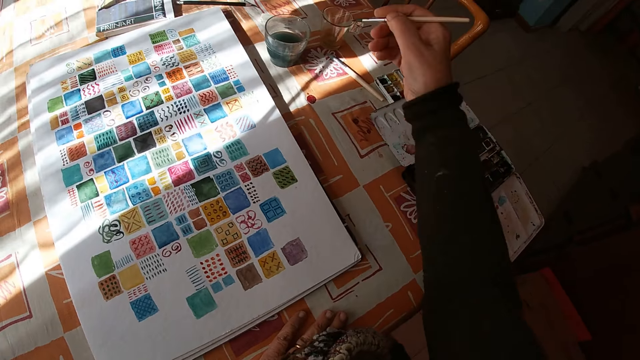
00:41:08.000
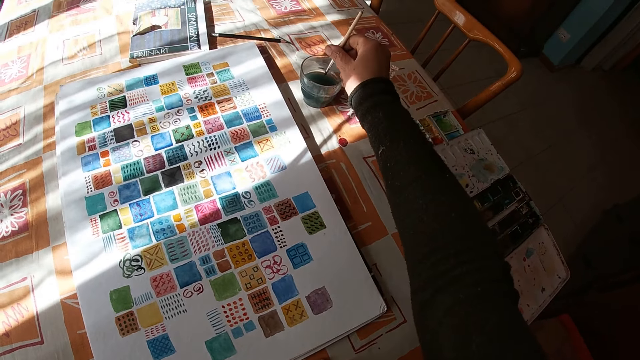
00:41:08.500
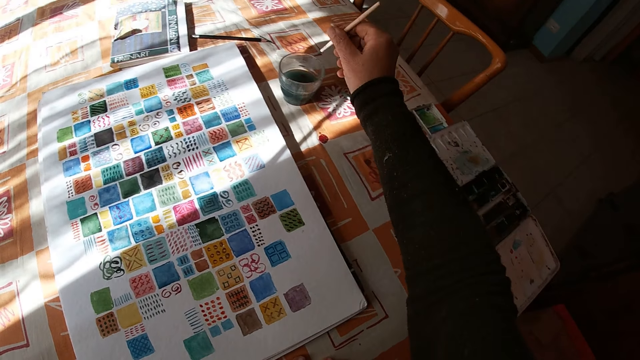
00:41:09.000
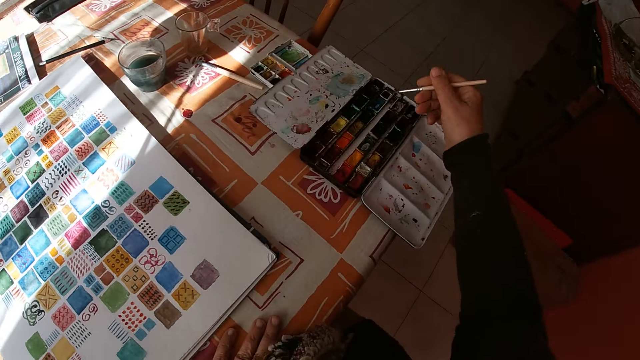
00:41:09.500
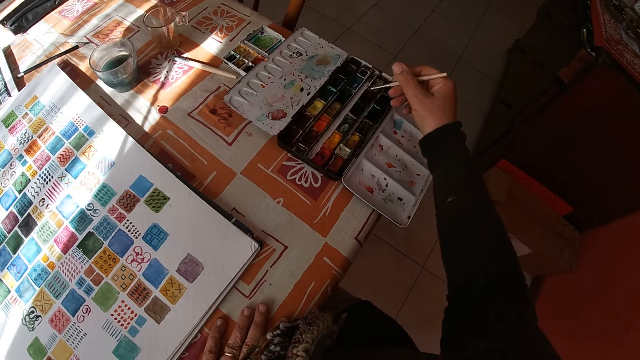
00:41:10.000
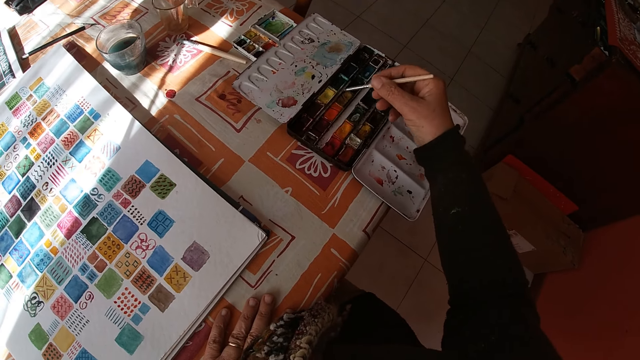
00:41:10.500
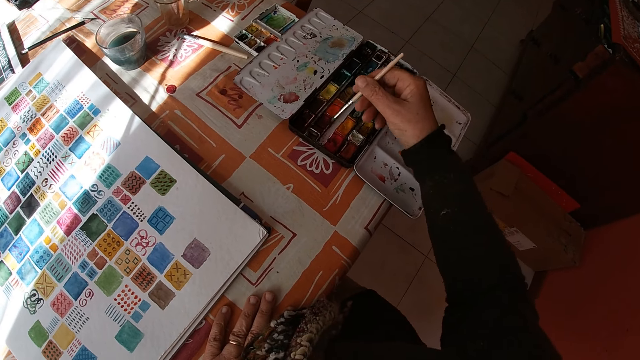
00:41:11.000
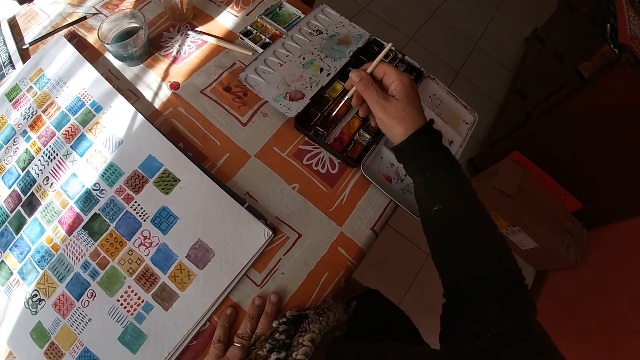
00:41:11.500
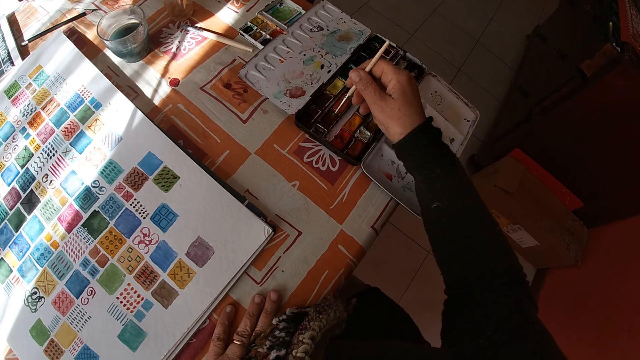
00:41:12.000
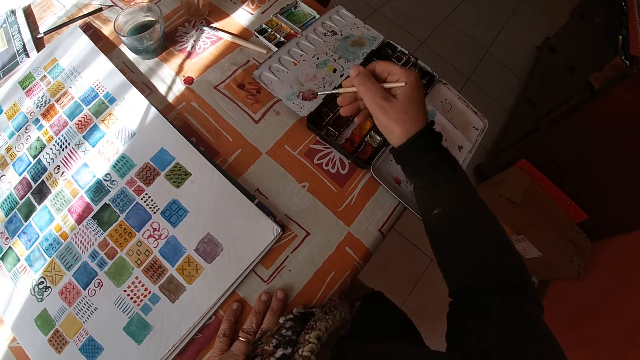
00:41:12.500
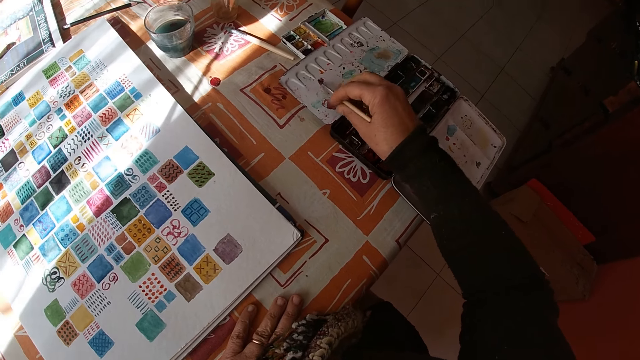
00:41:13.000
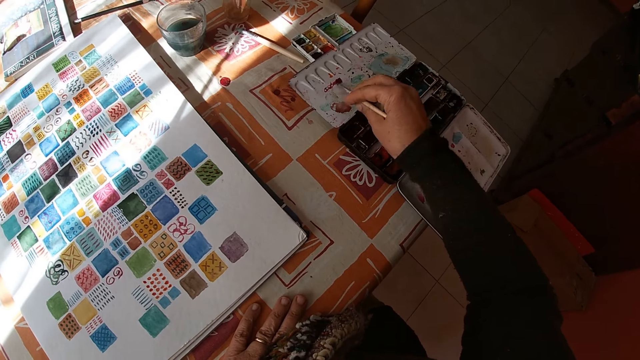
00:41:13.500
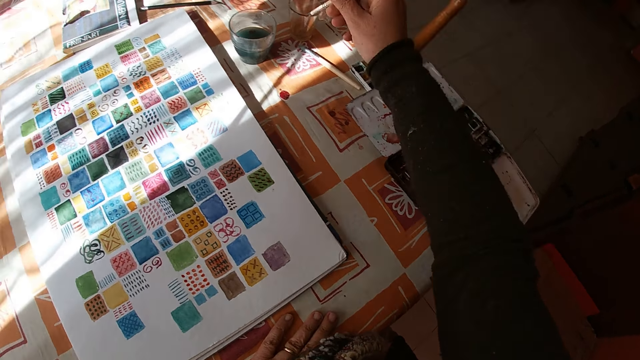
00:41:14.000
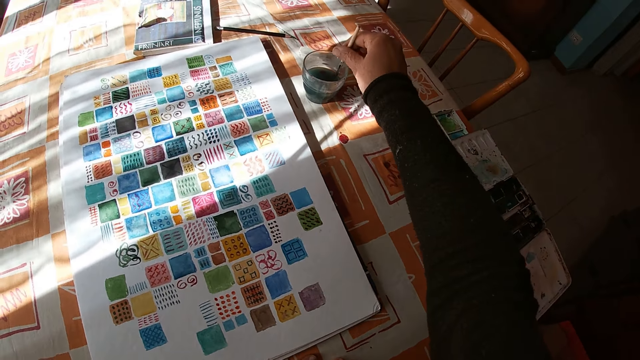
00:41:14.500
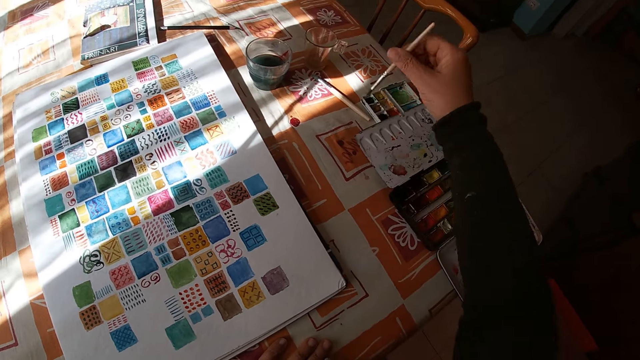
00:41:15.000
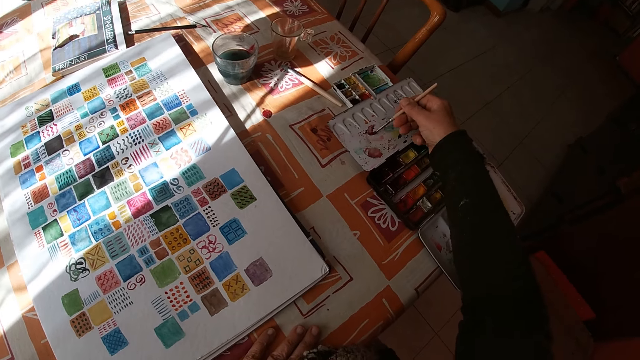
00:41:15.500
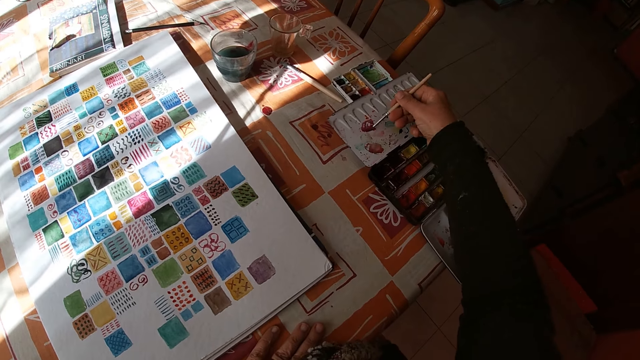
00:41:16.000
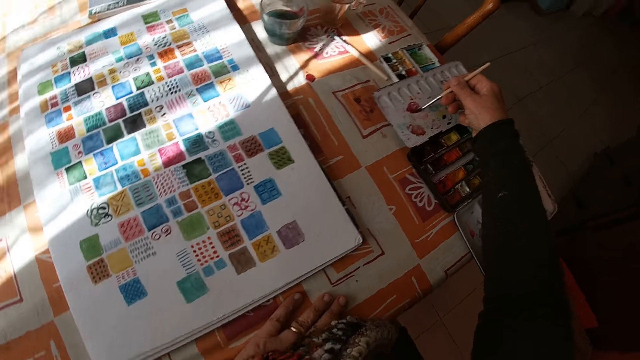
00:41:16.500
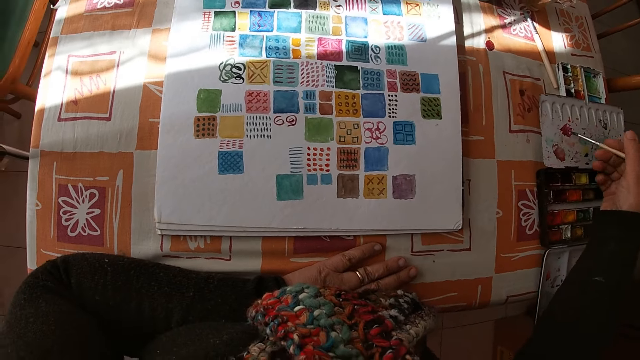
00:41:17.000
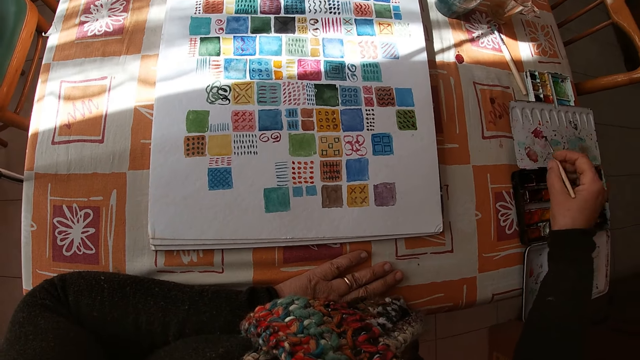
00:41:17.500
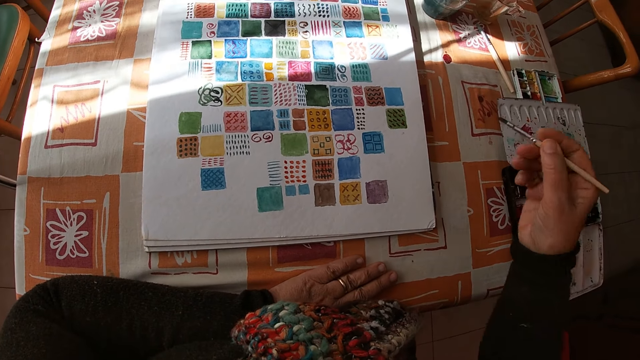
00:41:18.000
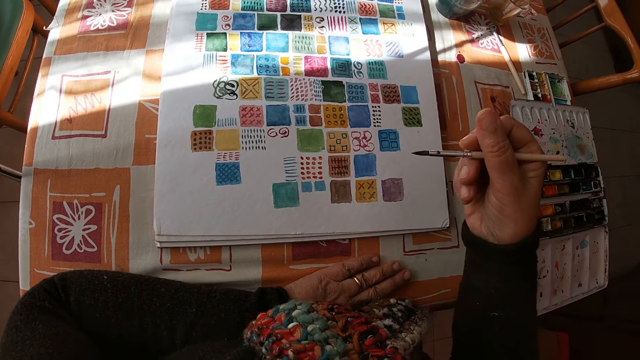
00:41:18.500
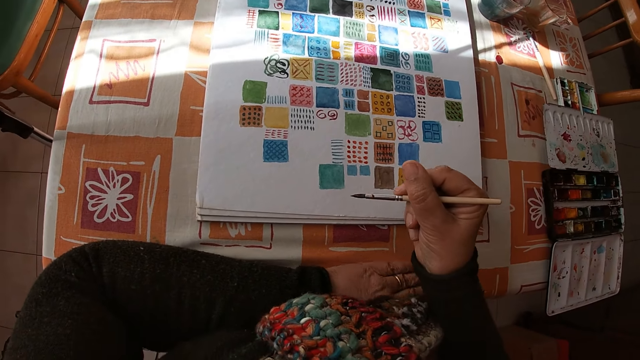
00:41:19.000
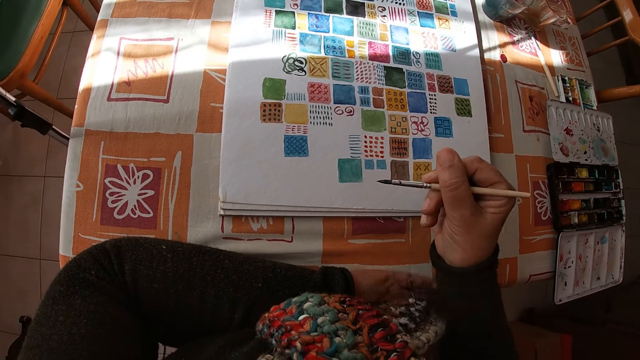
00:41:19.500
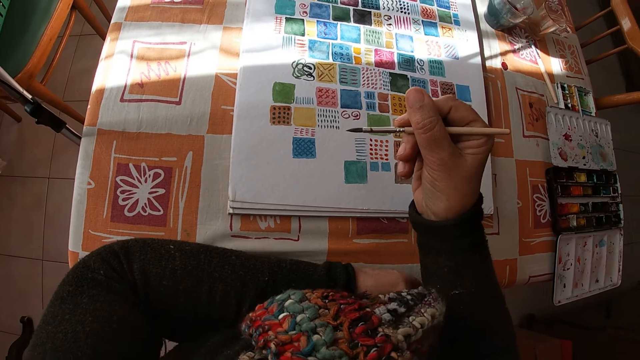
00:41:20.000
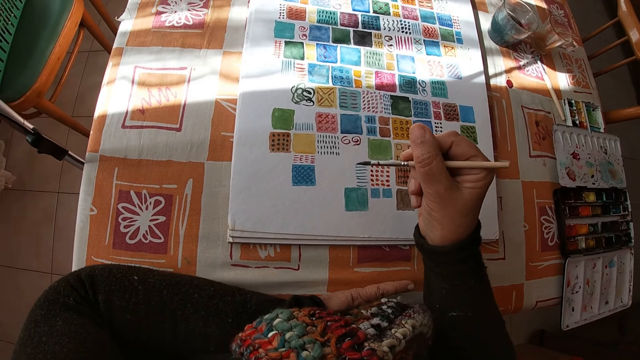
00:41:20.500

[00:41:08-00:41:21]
The camera wearer dips the paint brush in her right hand into a bowl of water on the table. She holds the paint brush. She dips the paint brush in her right hand into a color palette on the table. She applies the paint on the paint box. She dips the paint brush in her right hand into the bowl of water on the table. She dips the paint brush in her right hand into the color palette on the table. She holds the paint brush.

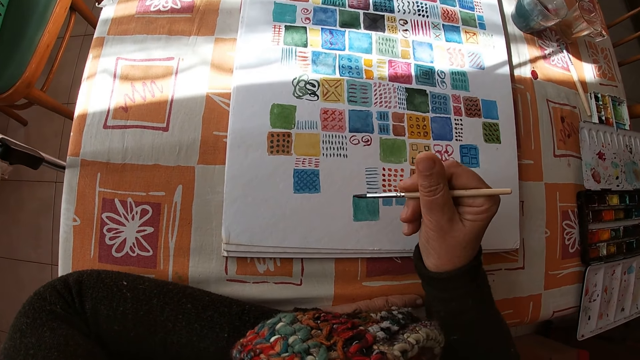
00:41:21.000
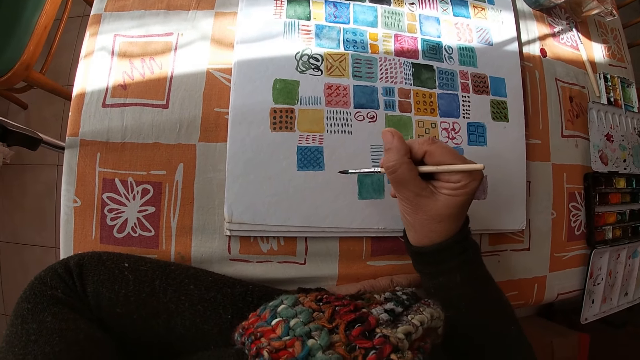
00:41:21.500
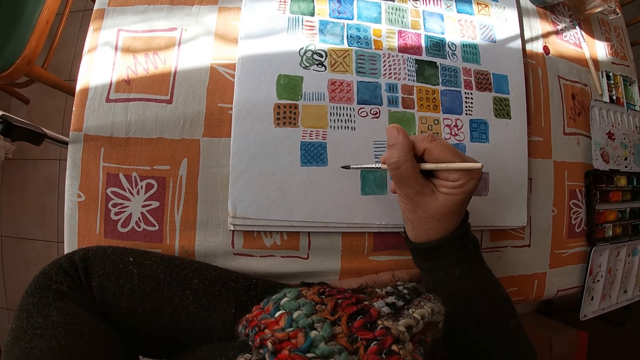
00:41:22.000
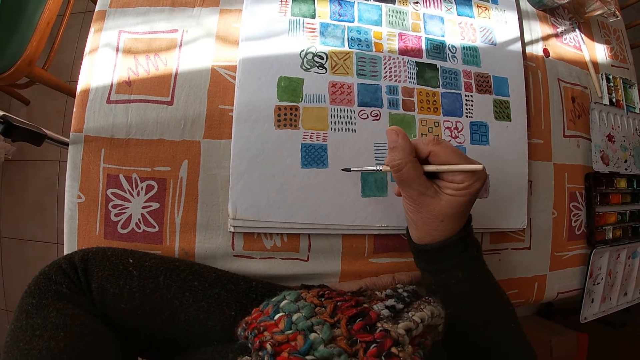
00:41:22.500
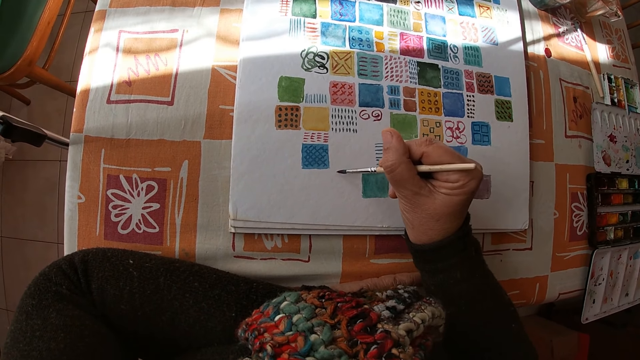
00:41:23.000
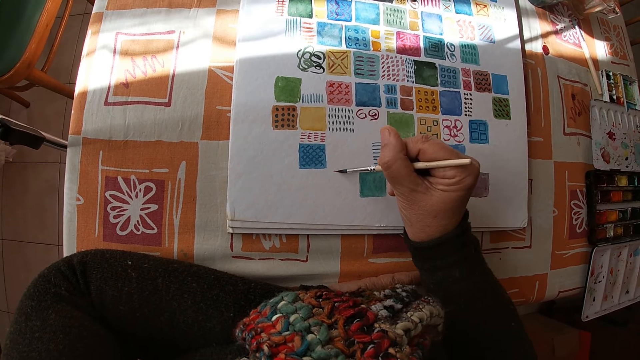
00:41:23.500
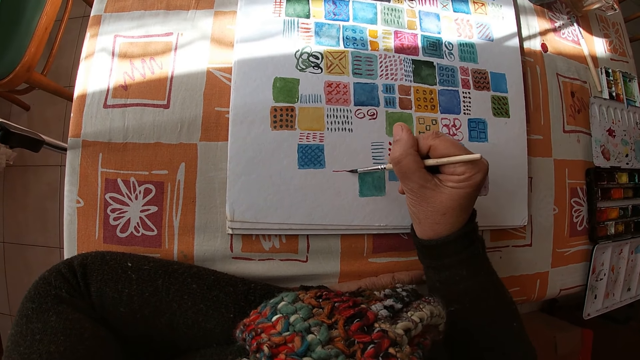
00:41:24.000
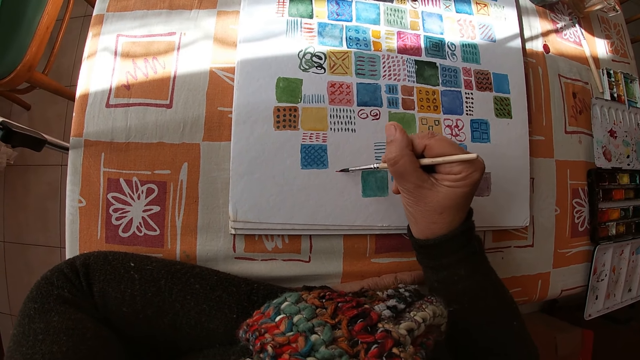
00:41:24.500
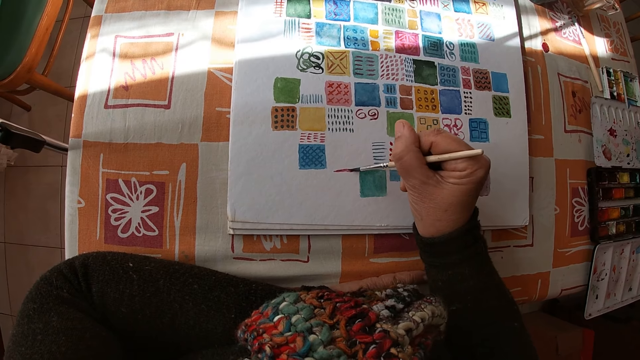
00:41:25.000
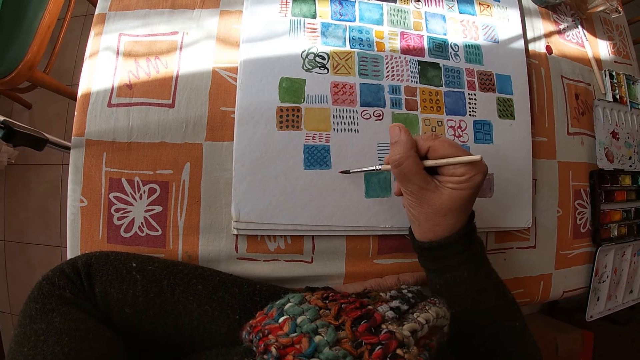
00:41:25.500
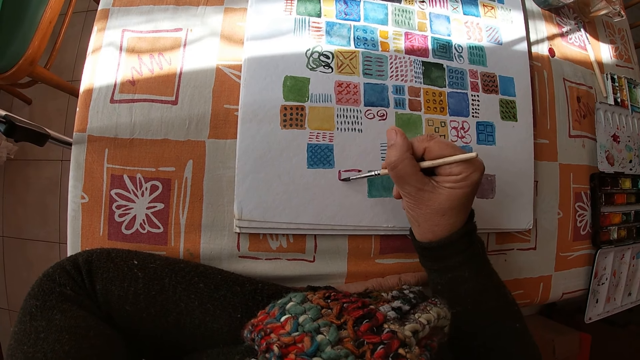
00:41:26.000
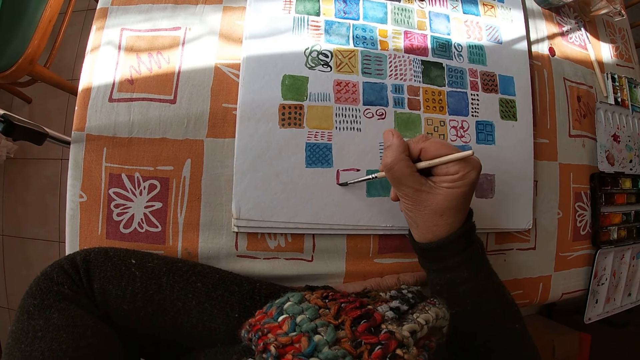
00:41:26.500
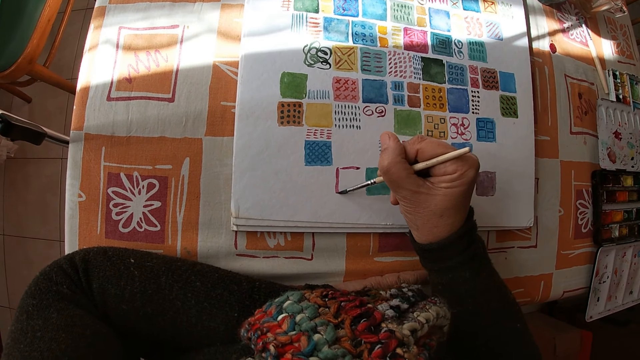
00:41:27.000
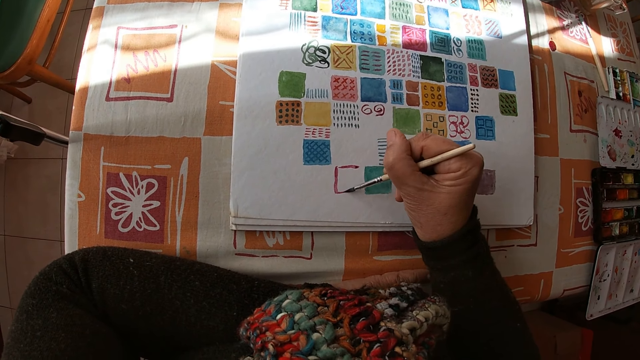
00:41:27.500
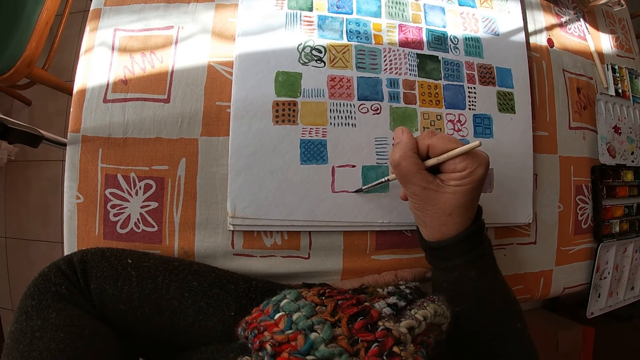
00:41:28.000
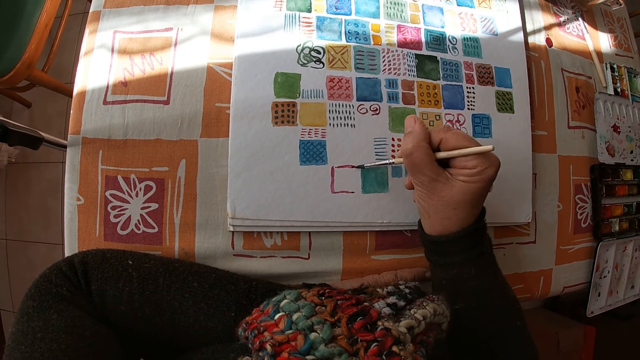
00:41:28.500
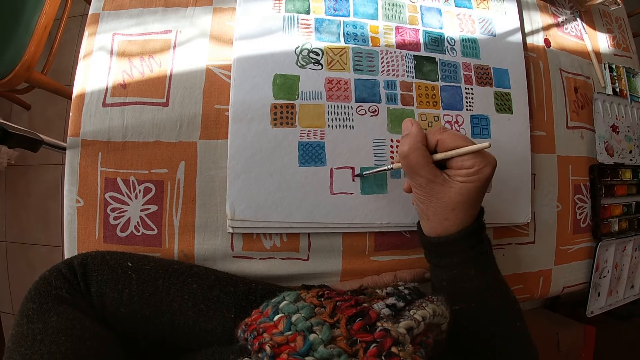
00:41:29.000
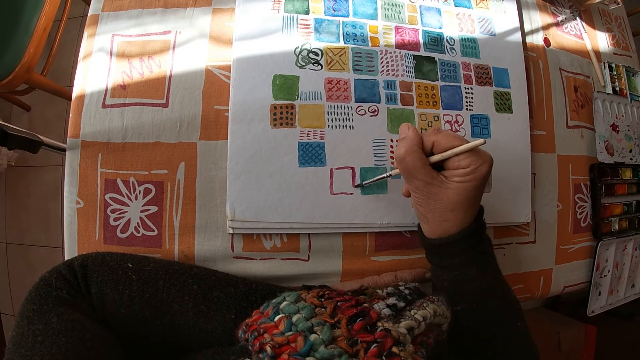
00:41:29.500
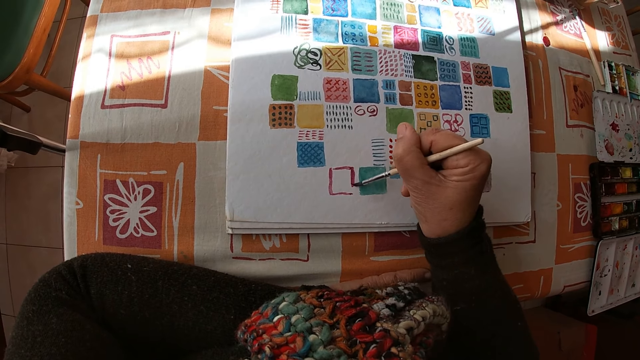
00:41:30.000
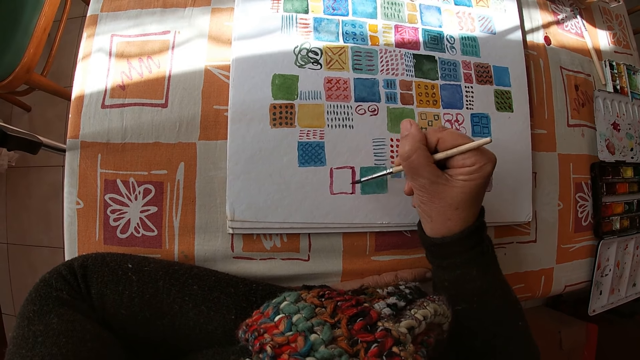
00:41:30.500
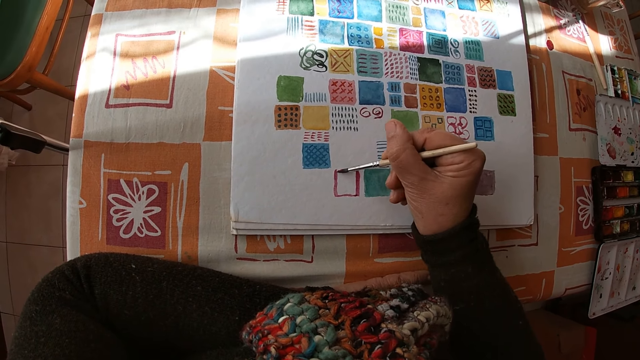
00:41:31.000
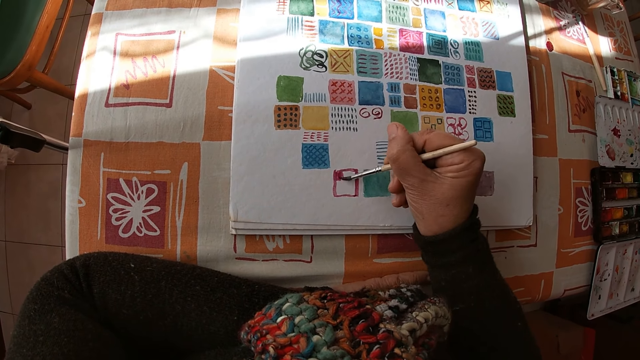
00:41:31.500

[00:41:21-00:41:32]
The camera wearer paints on the canvas pad on the table with the paint brush in her right hand.
